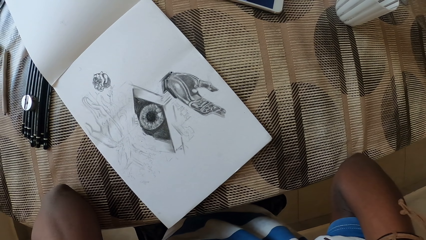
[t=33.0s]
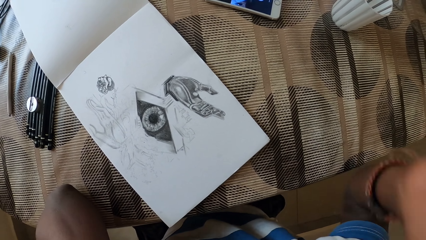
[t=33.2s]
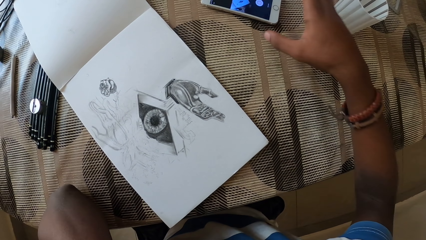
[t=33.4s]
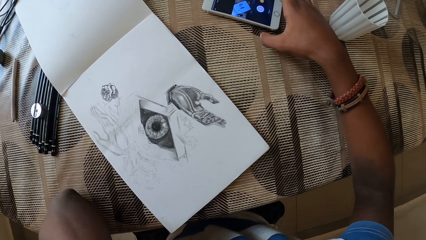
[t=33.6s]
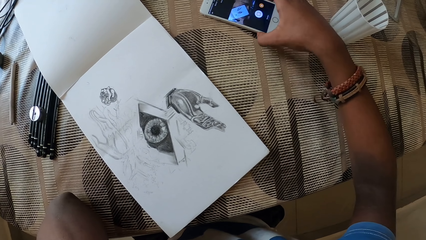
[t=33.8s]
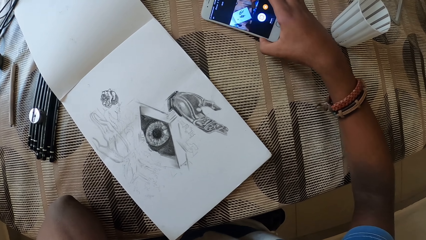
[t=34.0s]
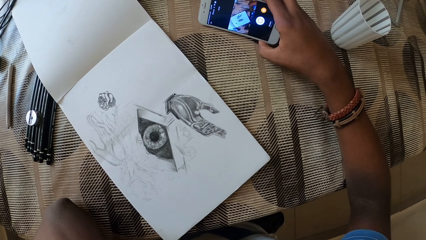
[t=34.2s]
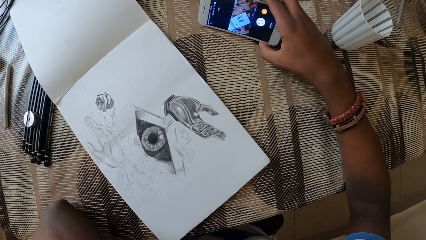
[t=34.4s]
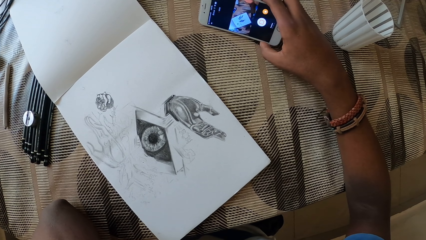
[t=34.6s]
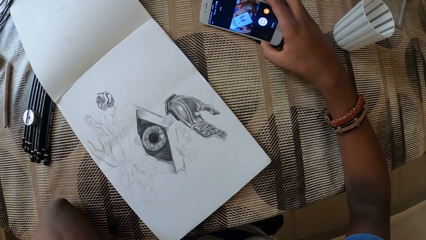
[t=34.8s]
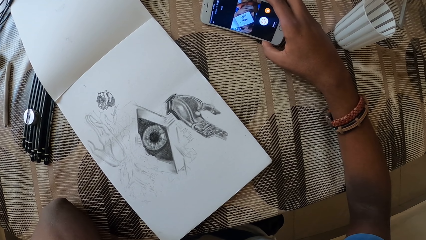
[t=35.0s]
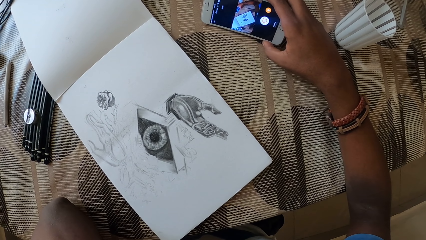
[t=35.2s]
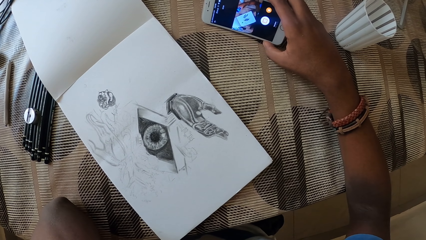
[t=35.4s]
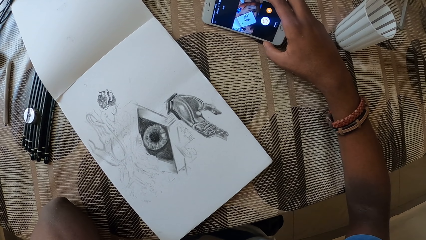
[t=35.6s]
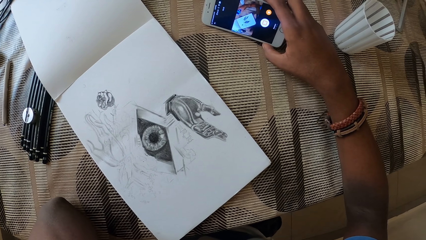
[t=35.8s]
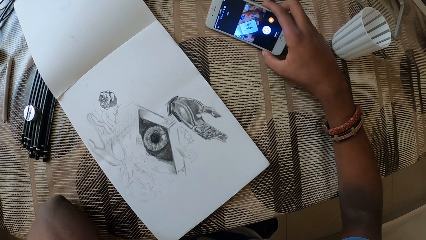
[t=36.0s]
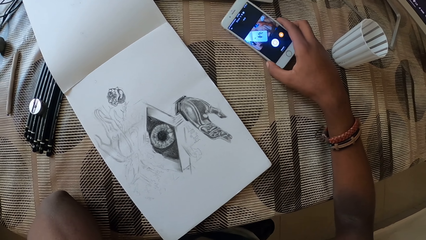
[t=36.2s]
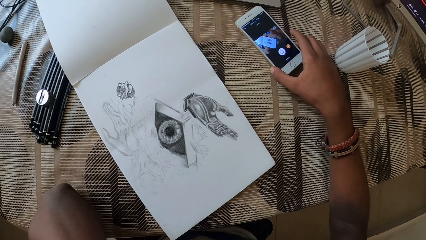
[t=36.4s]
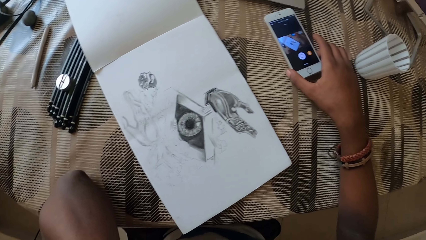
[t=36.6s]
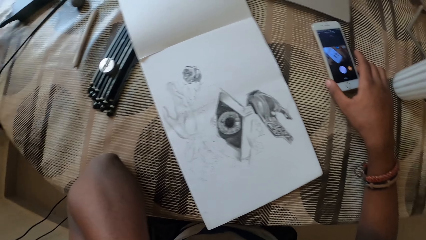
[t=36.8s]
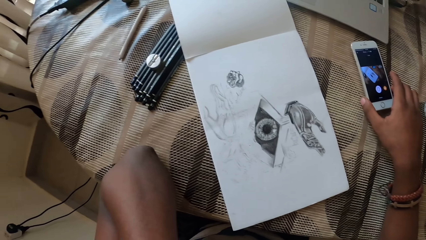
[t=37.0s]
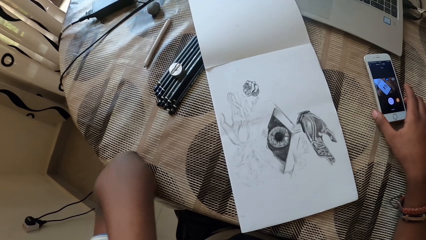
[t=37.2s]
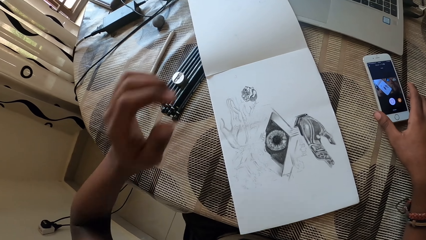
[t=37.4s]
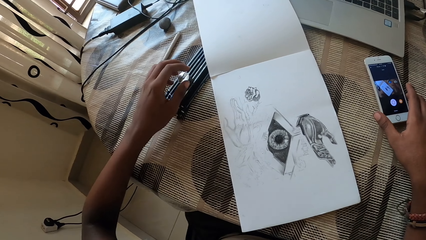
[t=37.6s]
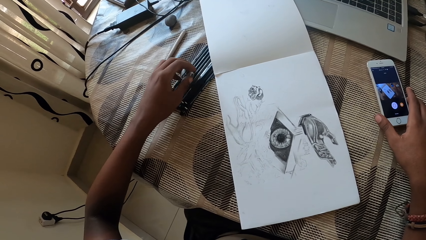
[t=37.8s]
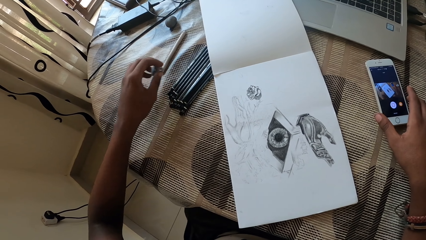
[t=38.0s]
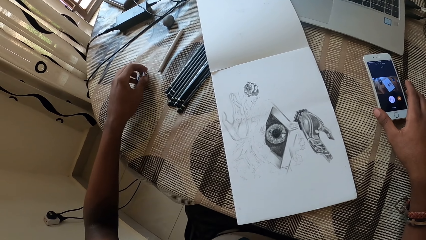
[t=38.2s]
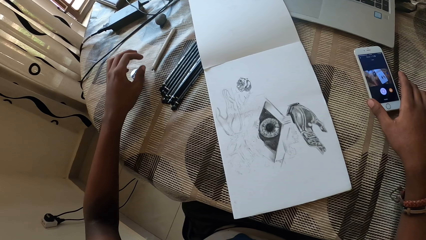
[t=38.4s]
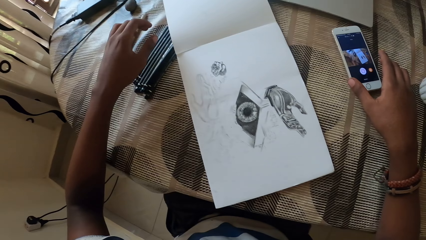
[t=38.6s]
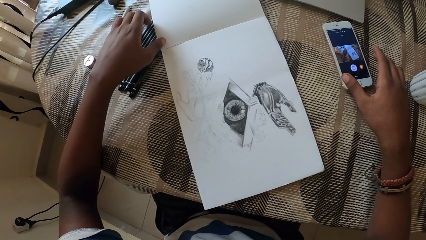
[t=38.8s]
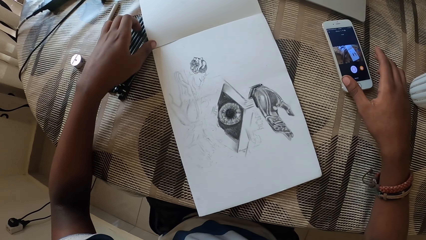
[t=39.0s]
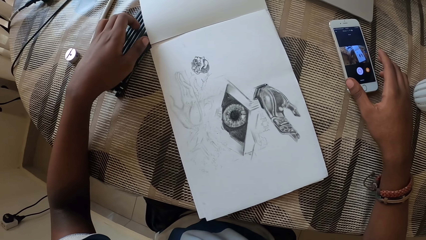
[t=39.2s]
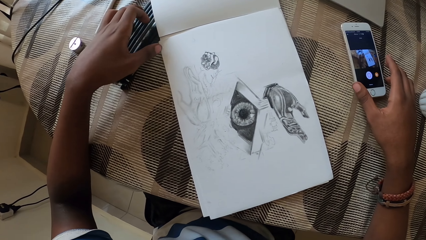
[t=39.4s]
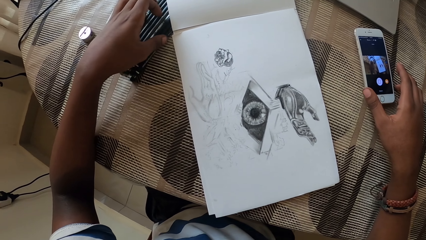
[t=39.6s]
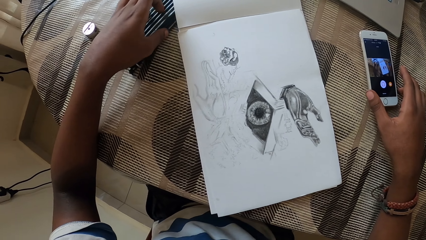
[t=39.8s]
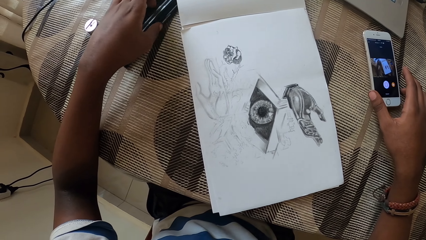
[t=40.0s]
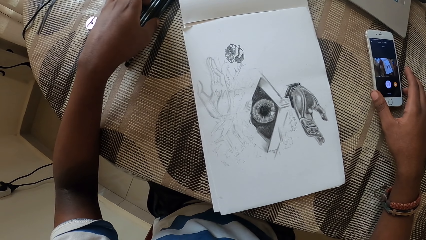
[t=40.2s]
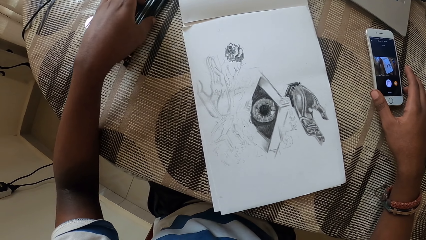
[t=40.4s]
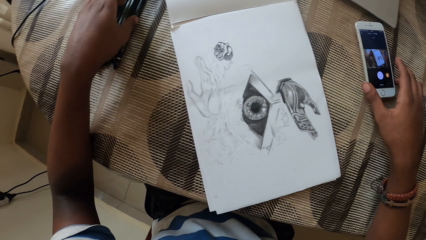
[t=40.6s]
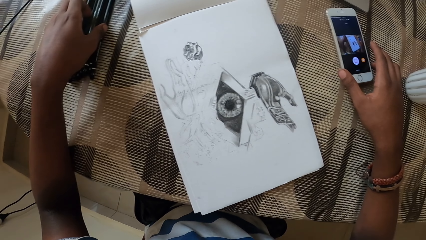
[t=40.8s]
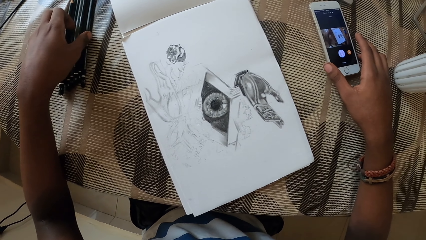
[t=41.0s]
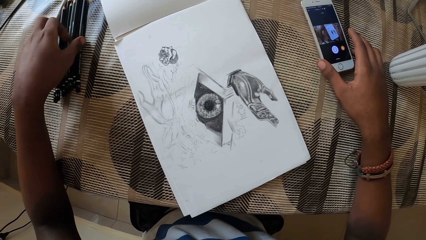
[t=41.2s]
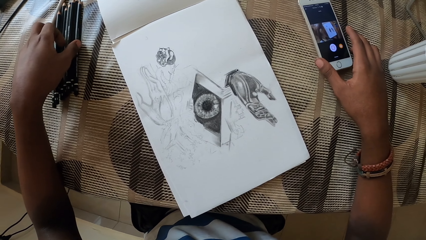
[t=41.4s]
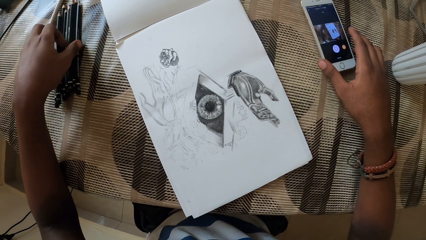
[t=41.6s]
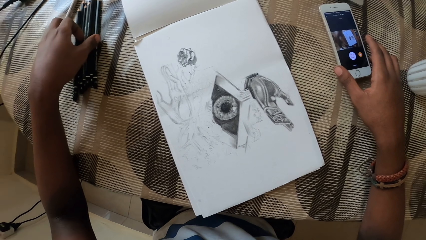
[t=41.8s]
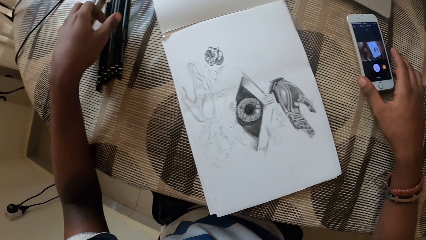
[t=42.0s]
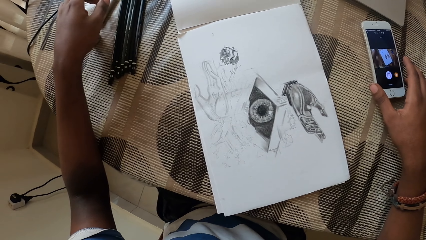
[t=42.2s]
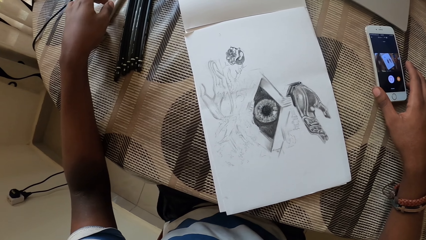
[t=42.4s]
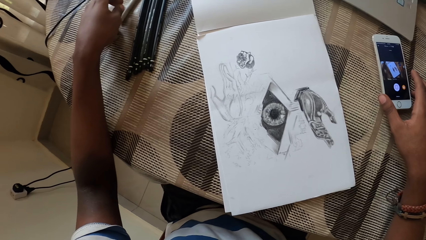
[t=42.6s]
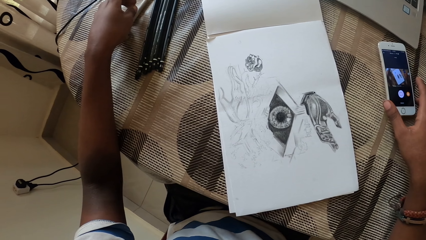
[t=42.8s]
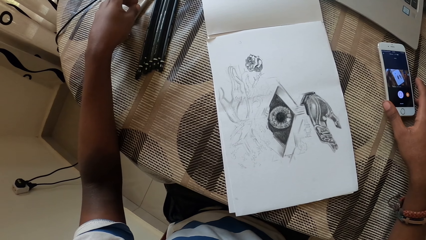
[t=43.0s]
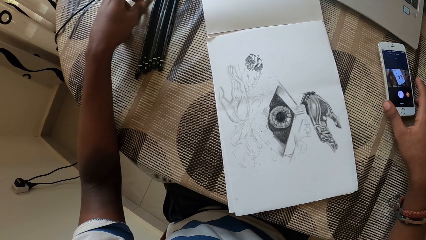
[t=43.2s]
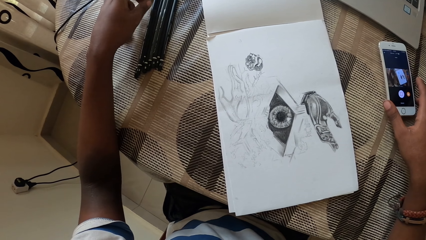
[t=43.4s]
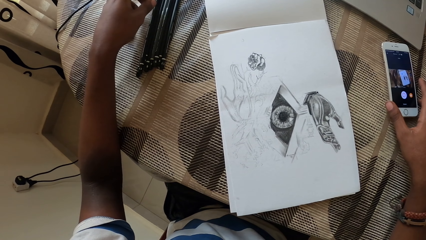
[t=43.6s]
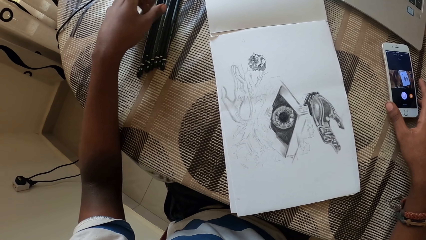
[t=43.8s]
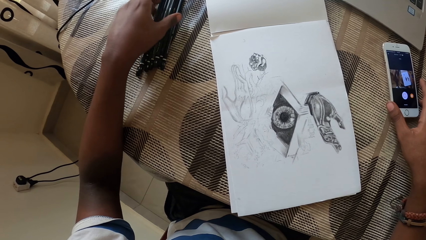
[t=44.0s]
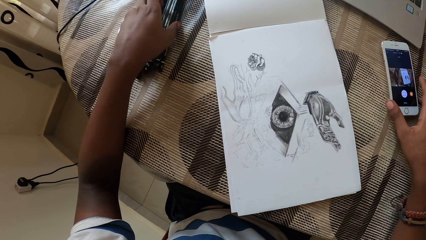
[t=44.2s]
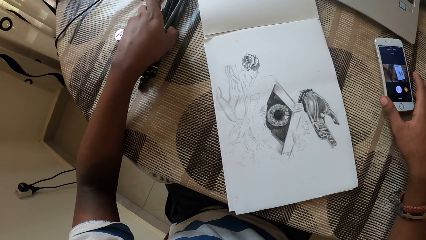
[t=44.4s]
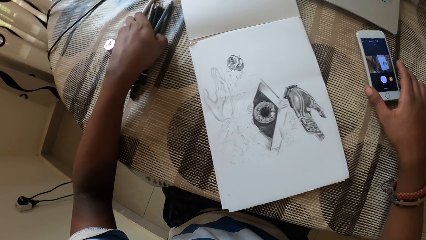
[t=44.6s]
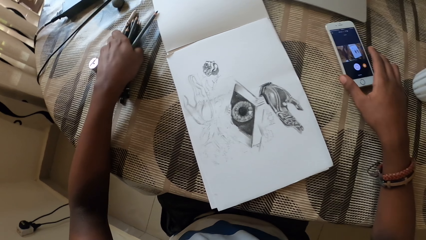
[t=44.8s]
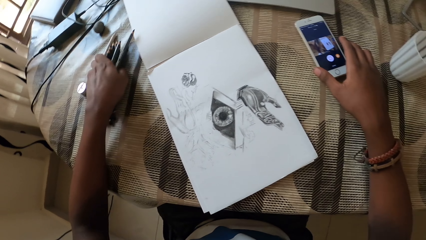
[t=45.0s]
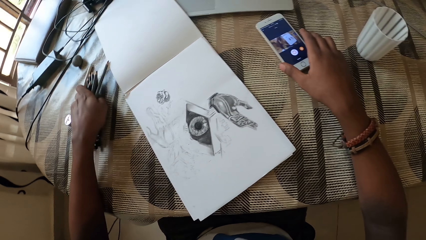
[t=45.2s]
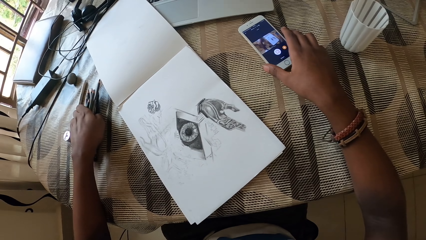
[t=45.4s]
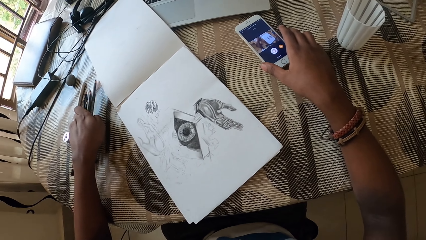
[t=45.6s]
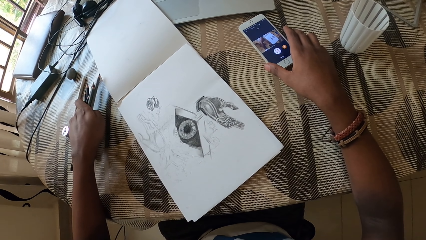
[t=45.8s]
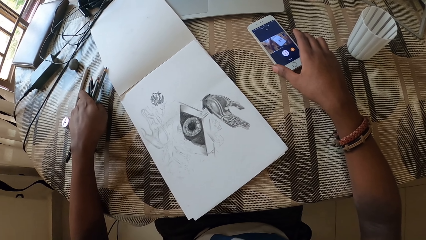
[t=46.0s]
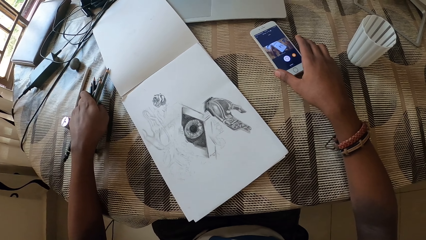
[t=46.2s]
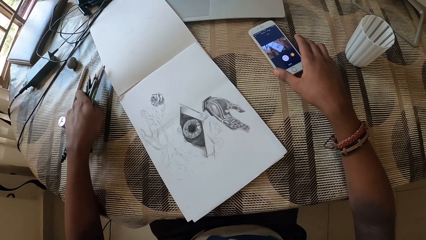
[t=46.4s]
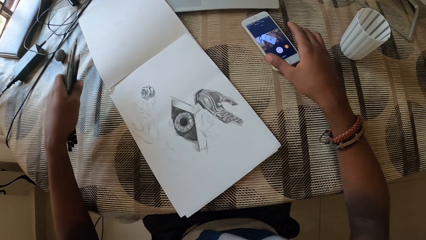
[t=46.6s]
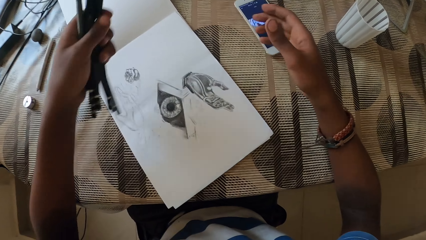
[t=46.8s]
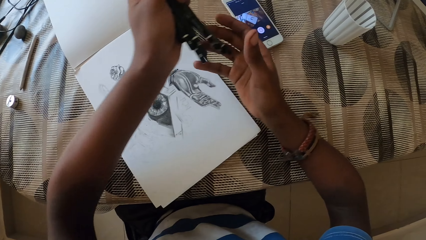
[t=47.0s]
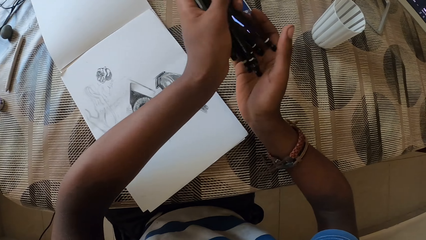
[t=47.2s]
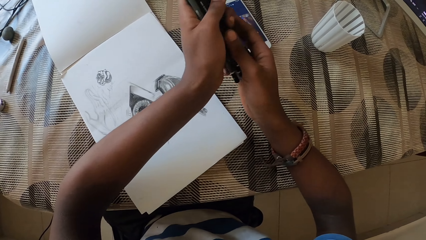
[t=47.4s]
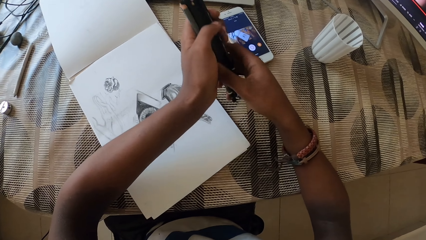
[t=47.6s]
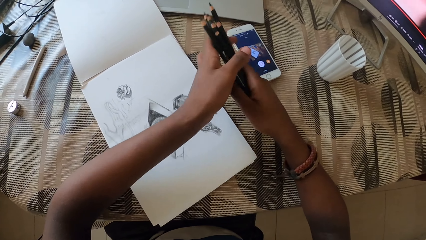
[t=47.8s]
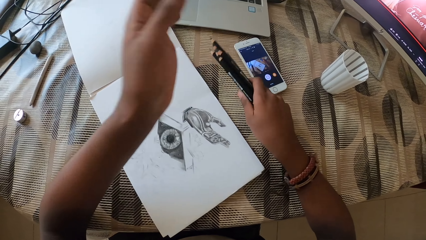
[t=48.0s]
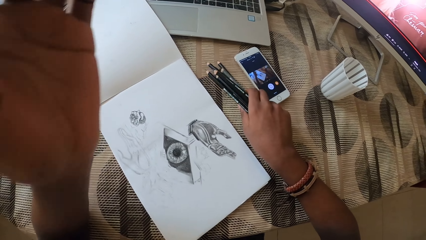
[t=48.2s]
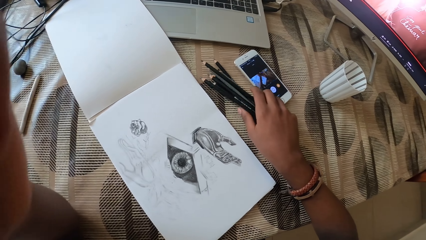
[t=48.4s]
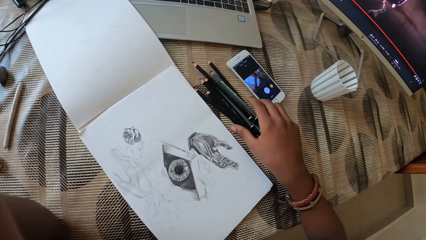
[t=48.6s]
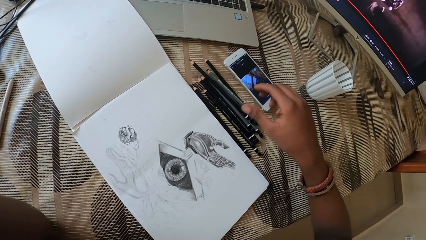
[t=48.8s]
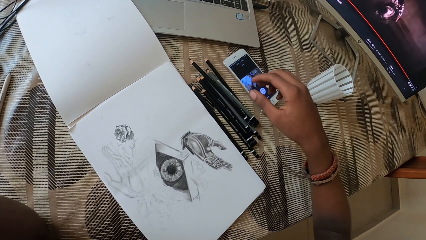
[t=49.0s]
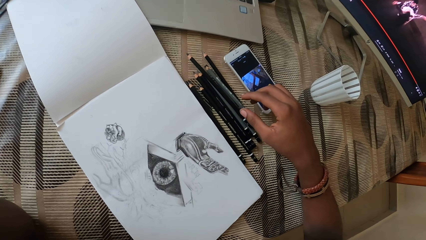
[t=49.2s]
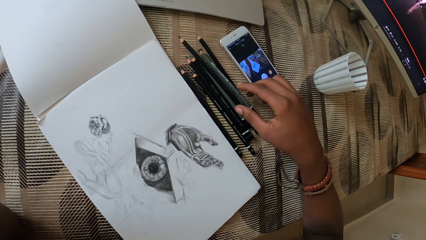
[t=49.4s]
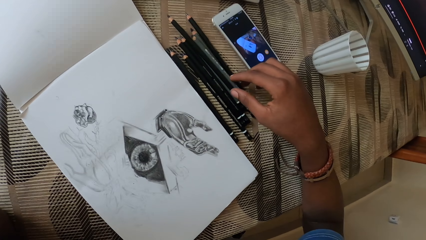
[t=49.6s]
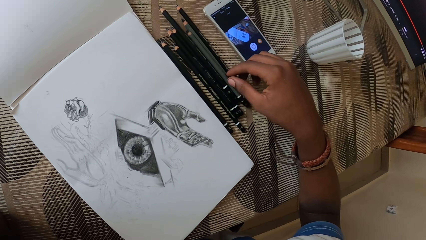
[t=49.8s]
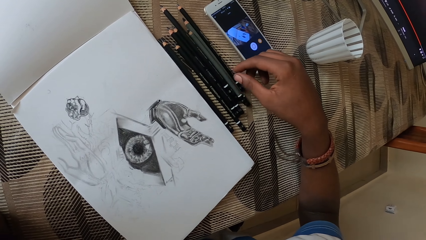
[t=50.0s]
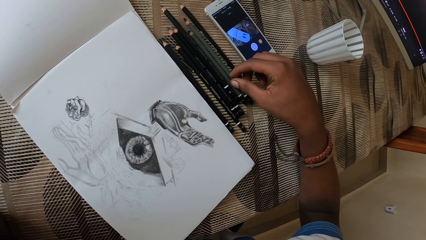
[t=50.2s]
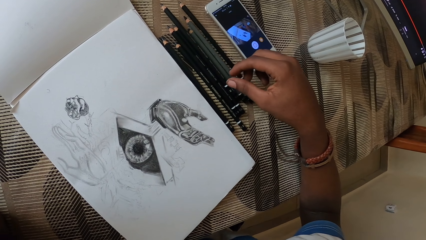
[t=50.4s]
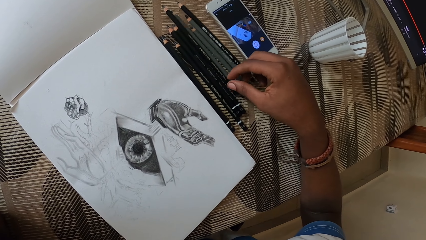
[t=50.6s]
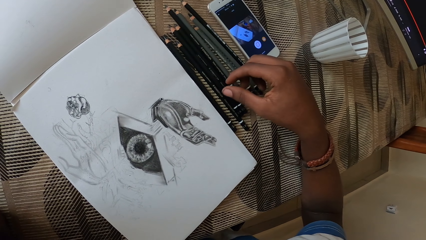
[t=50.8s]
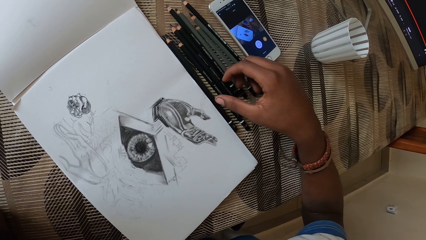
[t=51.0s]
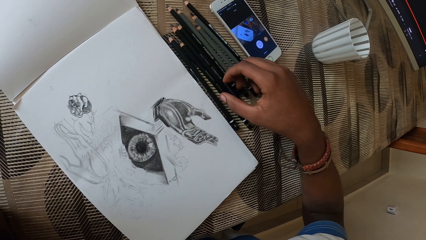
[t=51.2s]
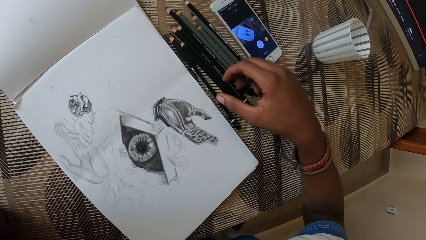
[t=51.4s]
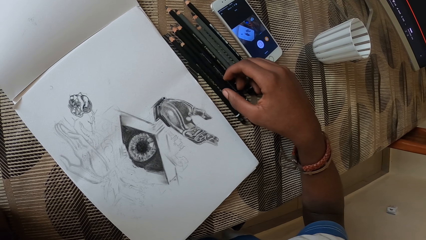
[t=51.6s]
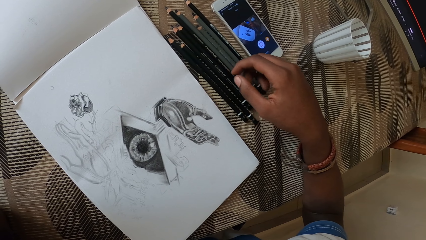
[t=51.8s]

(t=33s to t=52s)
The camera wearer looks at the phone. They touch the phone. They put the sharpener aside. They touch the pencils. They pick up the pencils. They touch the pencil. They put the pencils down. They raise a hand up. They touch the pencils.
